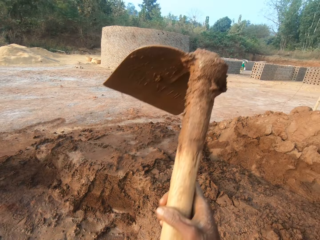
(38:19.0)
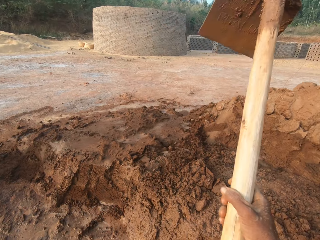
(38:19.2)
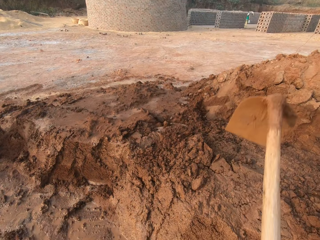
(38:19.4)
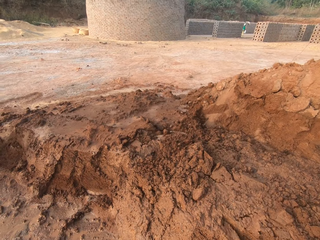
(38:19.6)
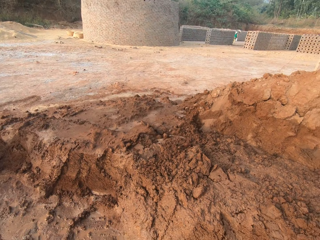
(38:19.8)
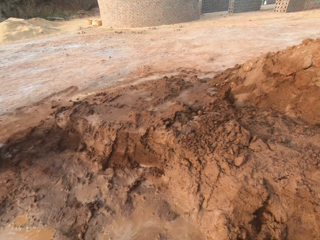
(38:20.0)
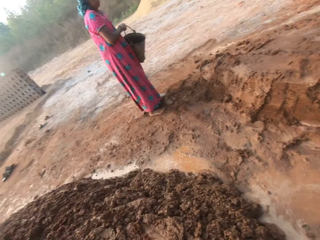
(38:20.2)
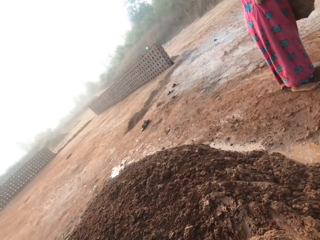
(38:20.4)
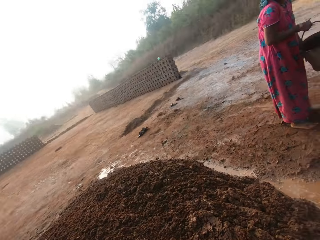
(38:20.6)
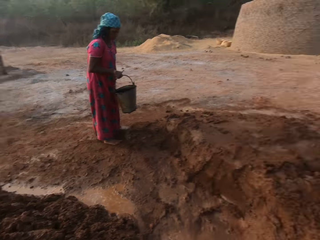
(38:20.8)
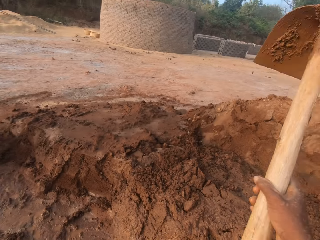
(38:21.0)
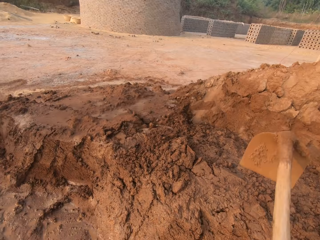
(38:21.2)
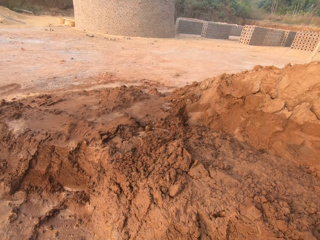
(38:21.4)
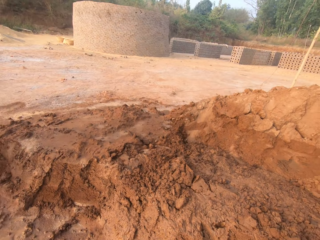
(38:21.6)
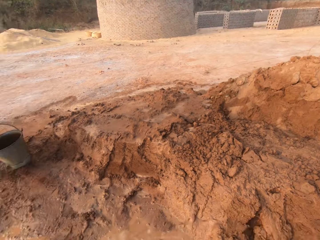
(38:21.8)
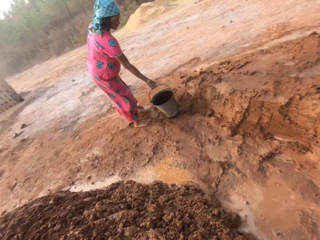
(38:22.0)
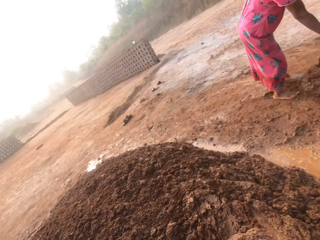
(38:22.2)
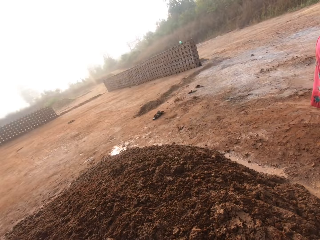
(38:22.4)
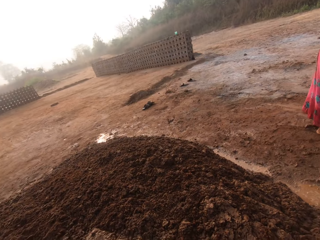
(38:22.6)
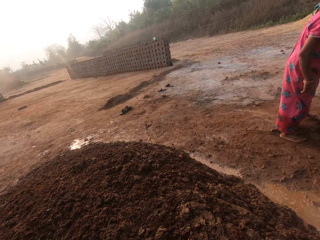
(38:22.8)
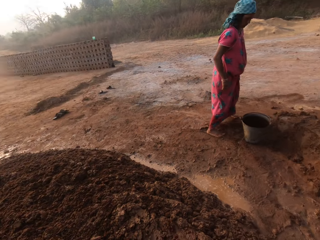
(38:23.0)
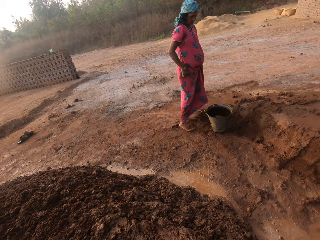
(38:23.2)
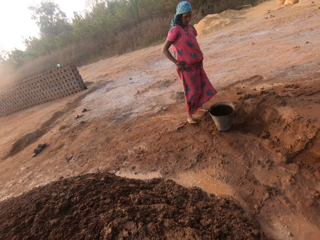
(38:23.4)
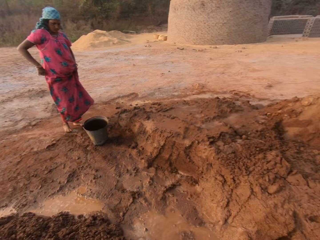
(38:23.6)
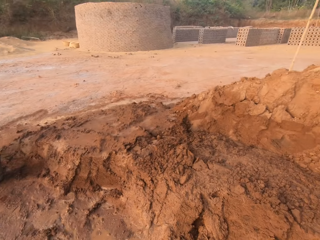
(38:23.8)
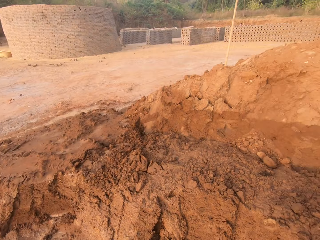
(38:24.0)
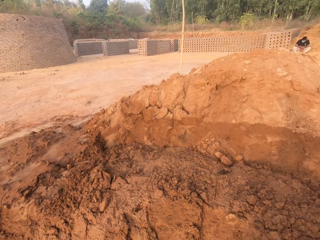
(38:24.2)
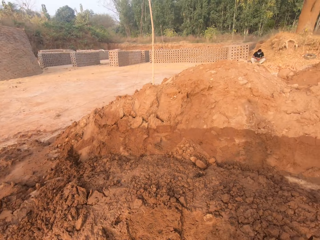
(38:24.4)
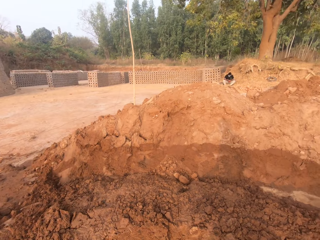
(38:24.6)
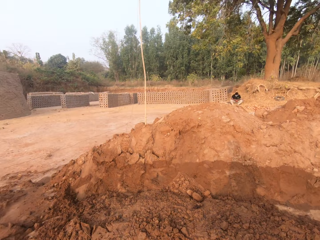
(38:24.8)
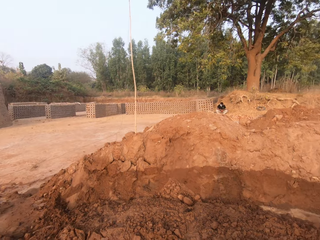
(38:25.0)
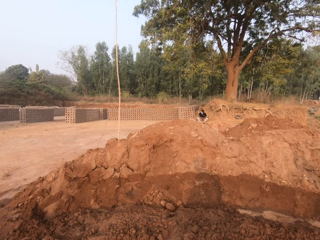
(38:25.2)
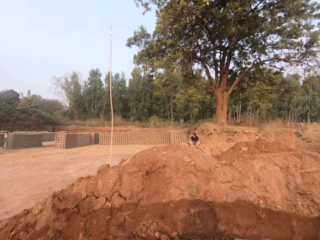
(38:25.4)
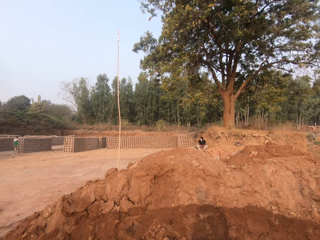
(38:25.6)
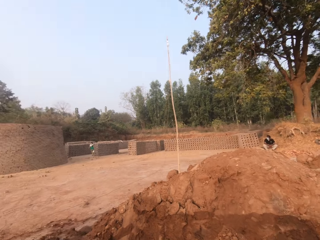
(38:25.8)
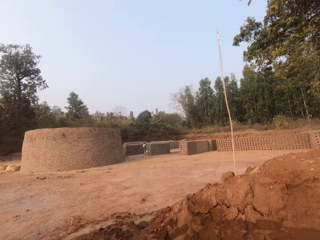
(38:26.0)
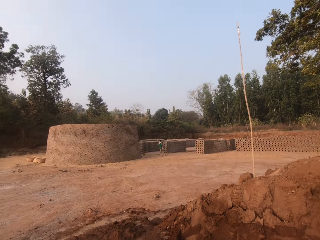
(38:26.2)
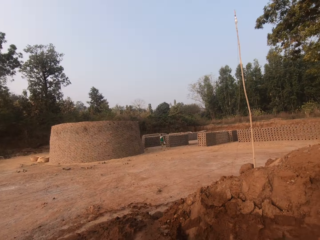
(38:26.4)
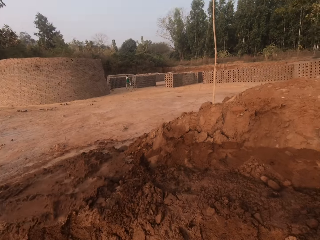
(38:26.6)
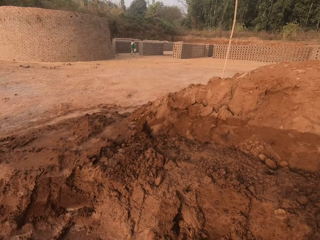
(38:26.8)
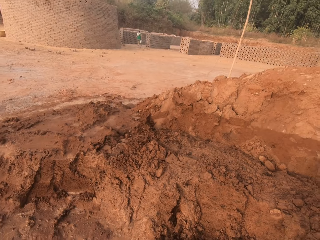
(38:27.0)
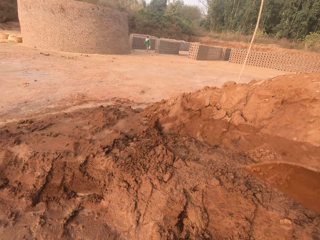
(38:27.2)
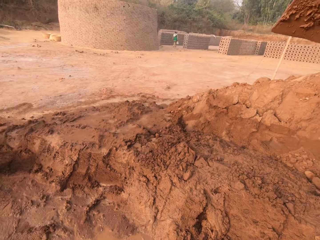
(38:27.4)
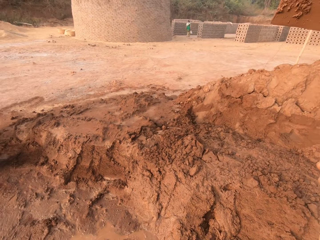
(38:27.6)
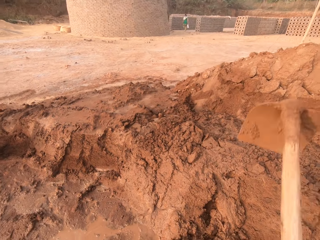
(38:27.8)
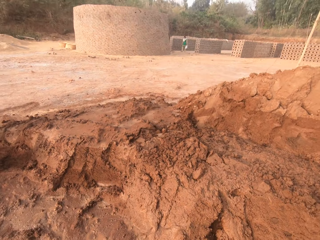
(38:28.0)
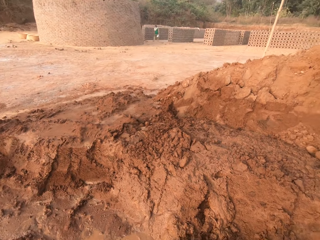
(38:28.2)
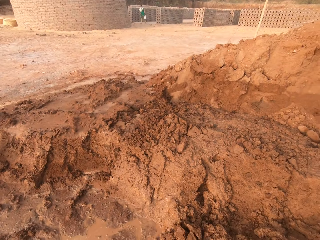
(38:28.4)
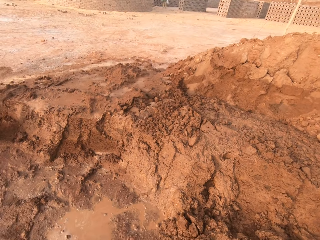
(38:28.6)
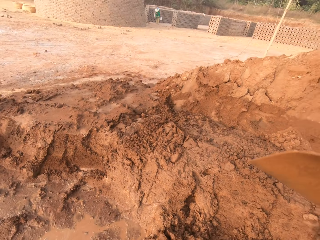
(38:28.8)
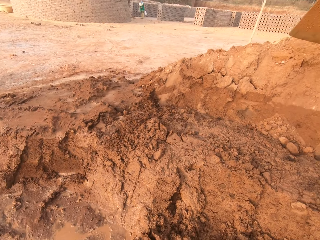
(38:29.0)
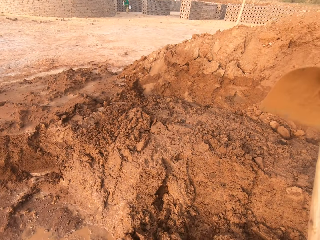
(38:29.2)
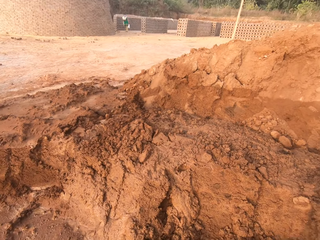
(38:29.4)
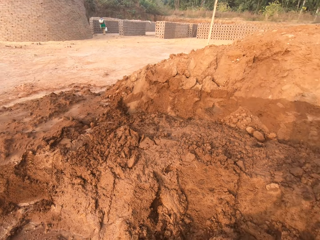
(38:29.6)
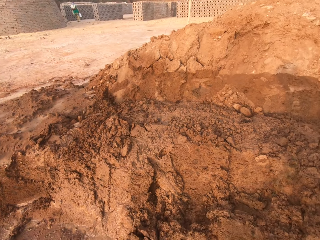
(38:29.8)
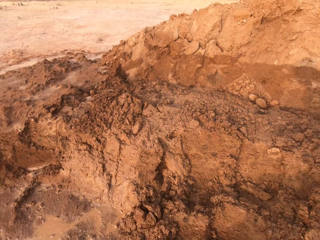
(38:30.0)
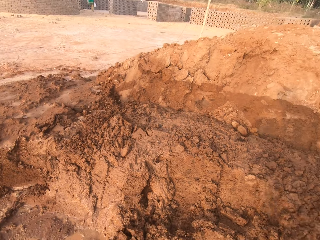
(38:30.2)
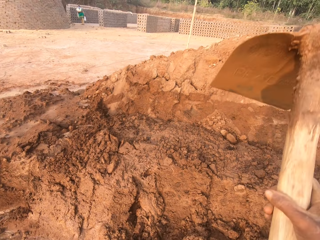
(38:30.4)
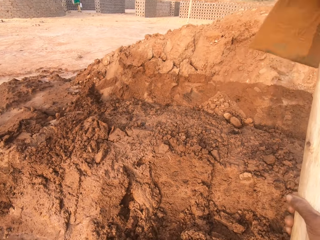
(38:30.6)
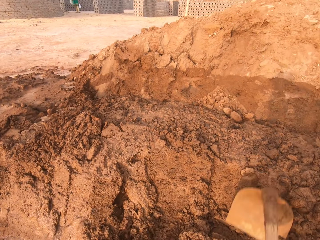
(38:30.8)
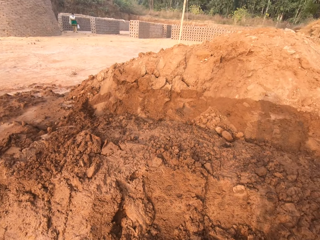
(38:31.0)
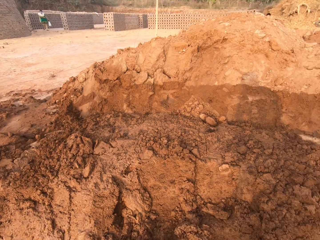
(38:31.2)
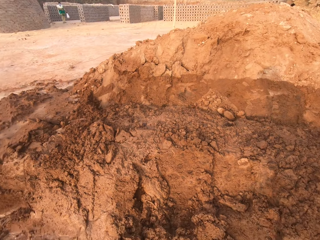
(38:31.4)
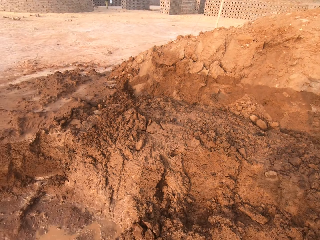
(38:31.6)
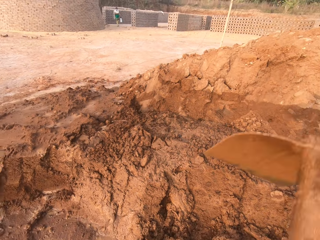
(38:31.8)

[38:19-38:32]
A woman drops a bucket on the ground with her right hand. The camera wearer talks. A person replies to the camera wearer. The camera wearer digs the ground with the hoe in both hands.

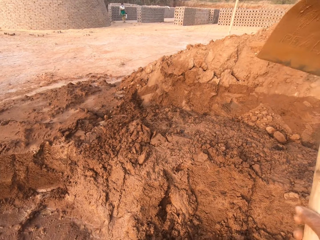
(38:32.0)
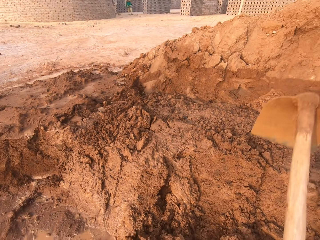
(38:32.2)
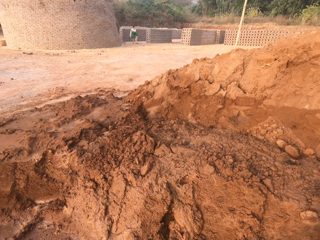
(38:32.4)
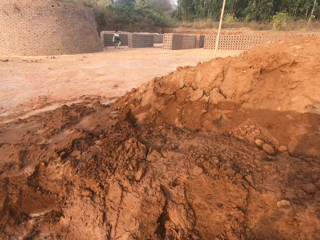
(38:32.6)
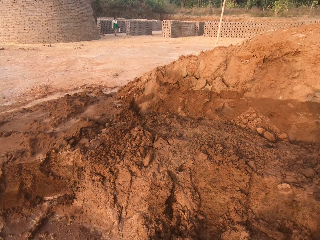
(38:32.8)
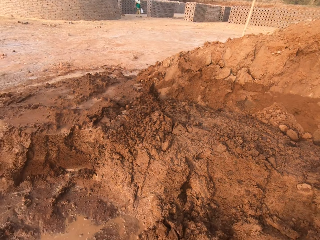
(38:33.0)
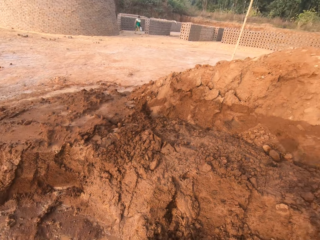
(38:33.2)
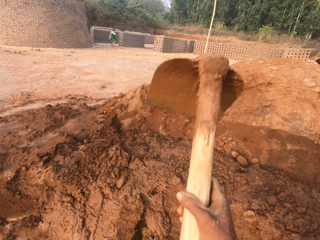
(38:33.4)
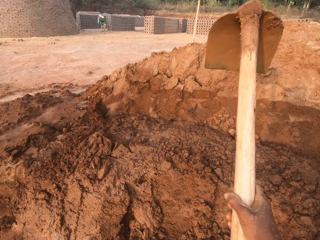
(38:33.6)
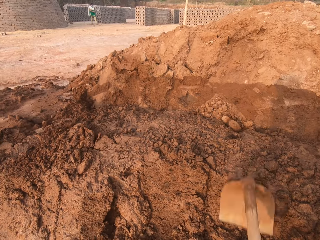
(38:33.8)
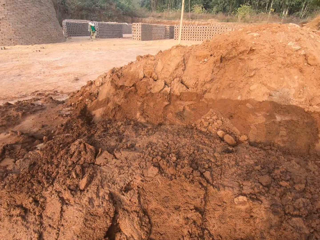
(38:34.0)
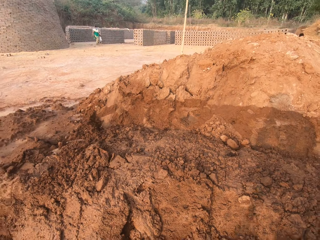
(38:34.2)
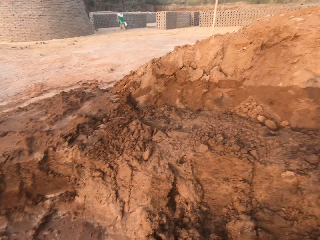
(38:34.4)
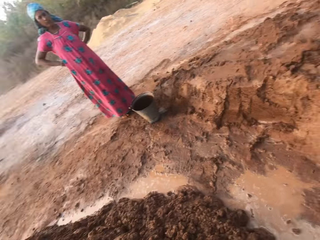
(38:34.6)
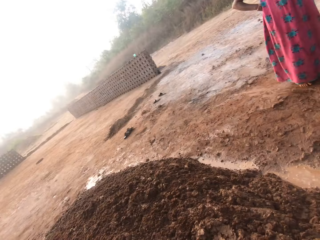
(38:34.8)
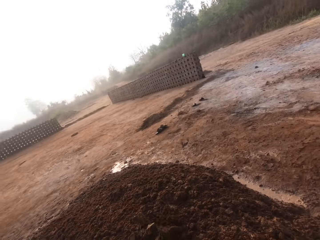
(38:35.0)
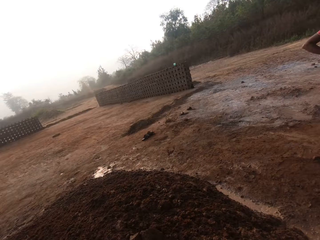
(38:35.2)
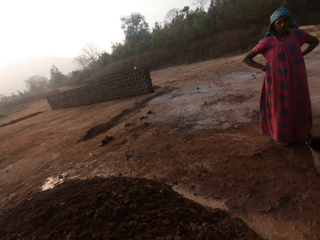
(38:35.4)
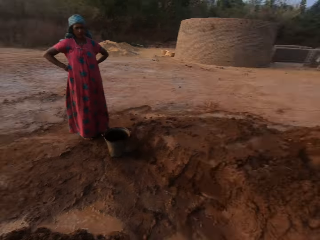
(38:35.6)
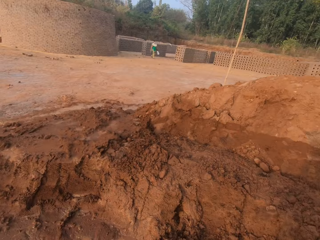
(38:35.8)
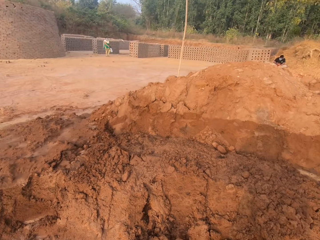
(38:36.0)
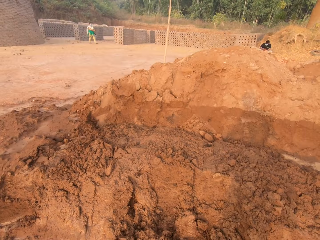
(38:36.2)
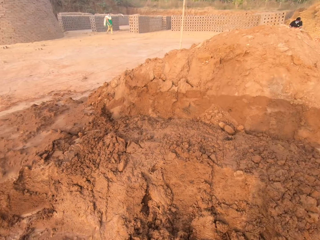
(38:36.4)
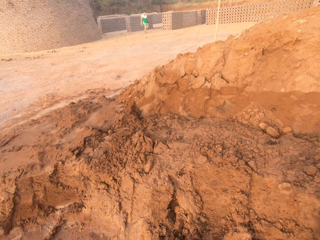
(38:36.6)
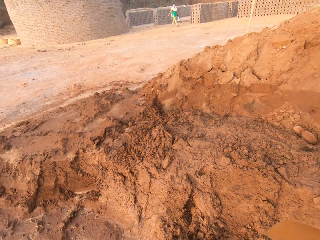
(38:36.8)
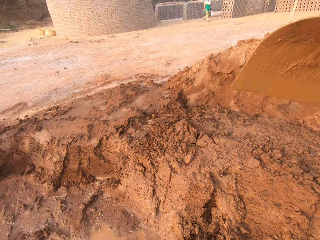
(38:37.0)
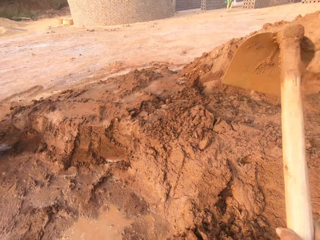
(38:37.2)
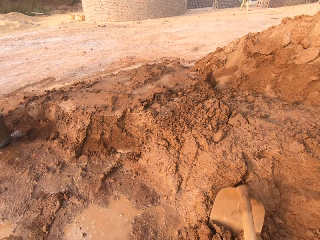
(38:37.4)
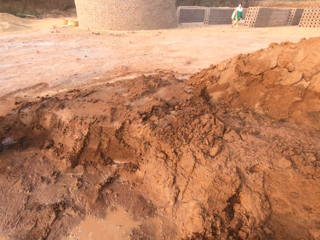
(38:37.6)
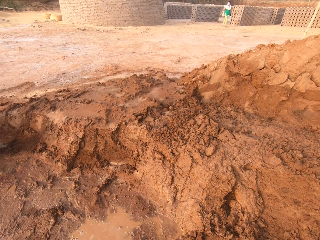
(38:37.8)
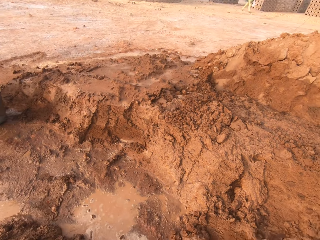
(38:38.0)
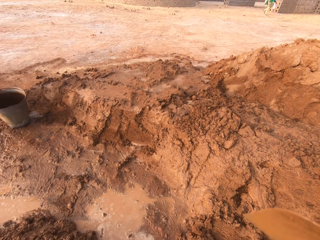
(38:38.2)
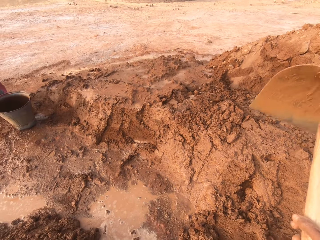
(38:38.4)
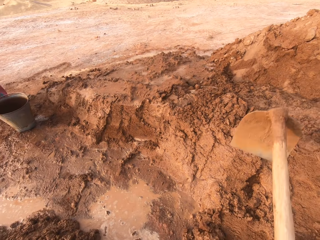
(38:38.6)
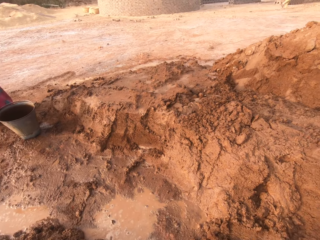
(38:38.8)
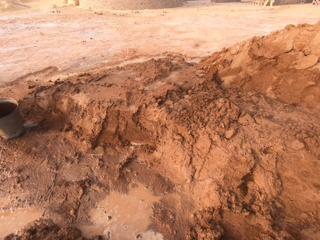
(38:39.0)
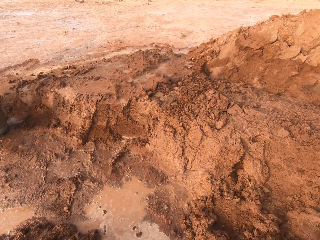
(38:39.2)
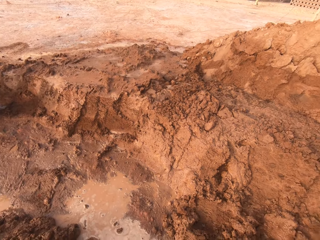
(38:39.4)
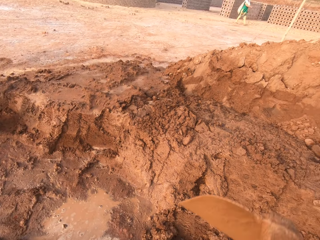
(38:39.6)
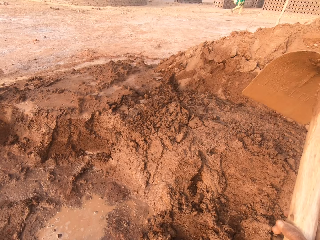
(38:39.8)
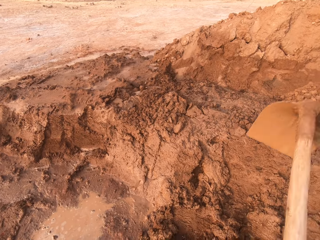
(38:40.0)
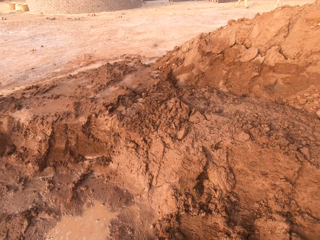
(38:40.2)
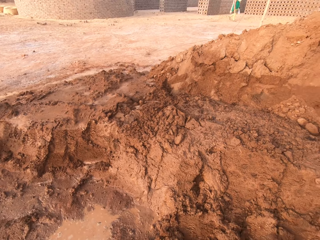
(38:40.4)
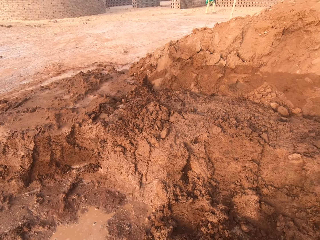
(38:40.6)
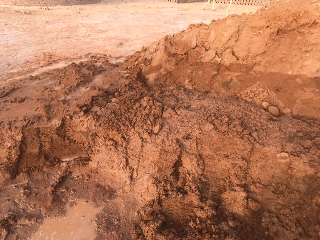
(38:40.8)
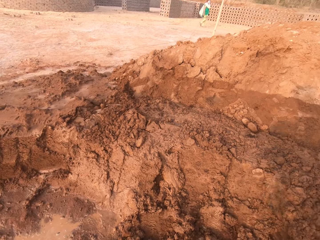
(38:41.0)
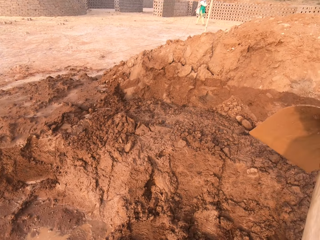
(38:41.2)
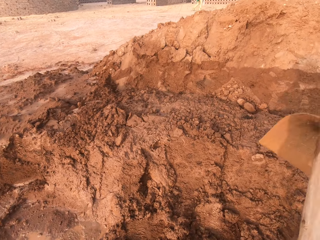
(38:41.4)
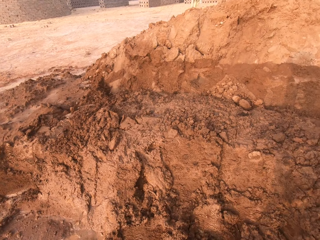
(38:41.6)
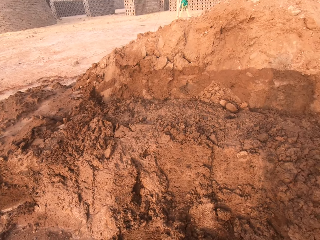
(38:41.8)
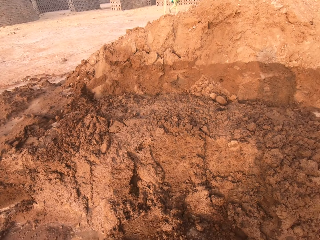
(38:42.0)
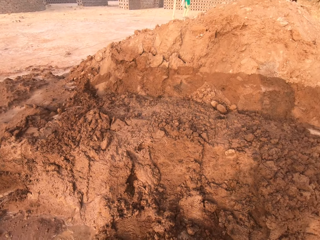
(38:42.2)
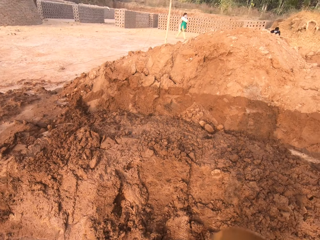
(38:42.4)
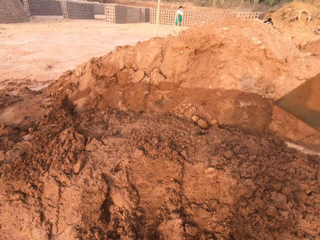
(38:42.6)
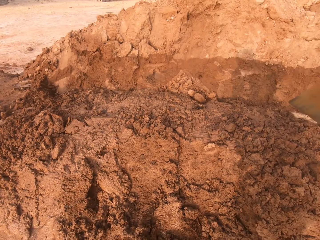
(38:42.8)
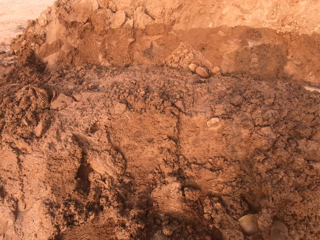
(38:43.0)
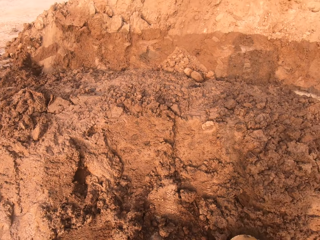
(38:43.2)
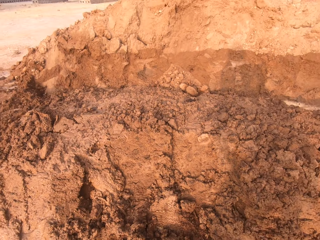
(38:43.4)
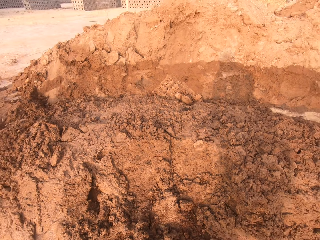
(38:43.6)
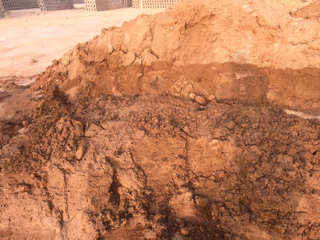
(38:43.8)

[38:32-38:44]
The camera wearer pours sand on the ground with the hoe in both hands. They dig the ground with the hoe in both hands.
